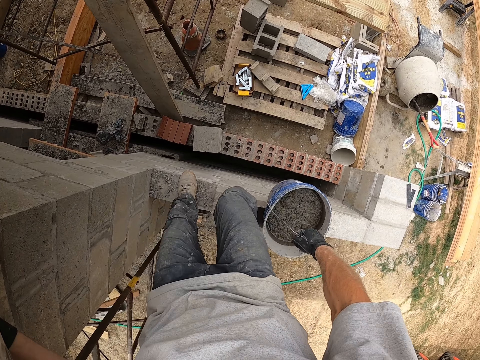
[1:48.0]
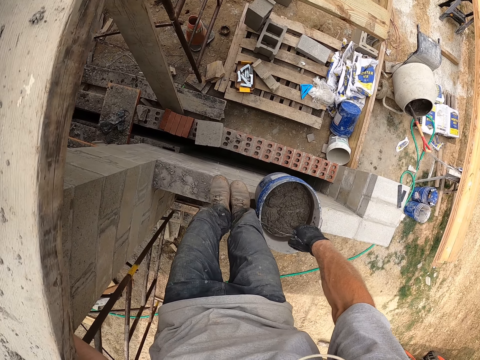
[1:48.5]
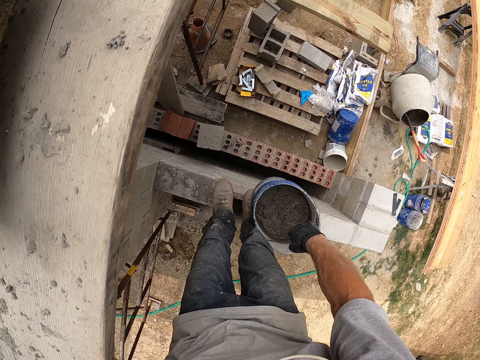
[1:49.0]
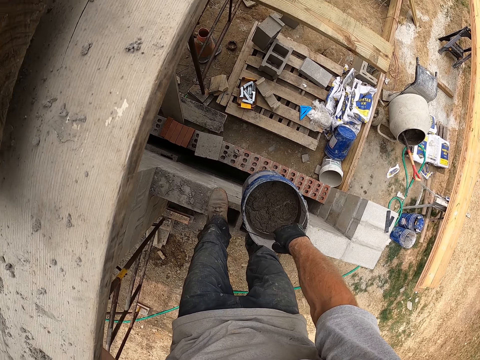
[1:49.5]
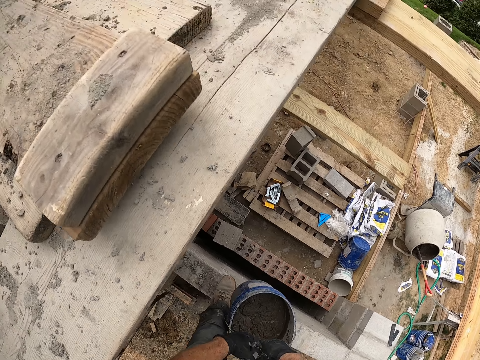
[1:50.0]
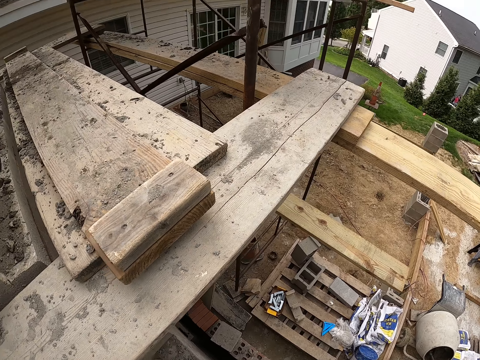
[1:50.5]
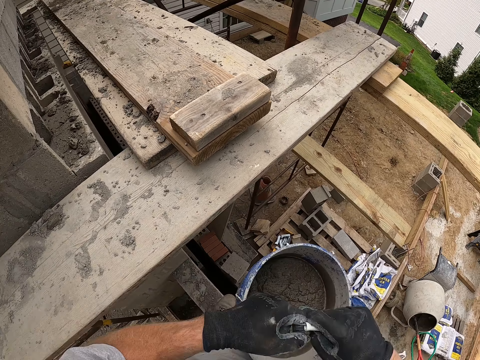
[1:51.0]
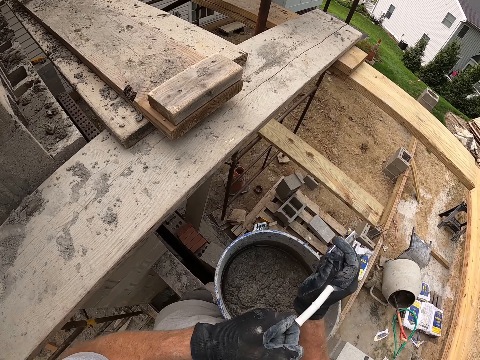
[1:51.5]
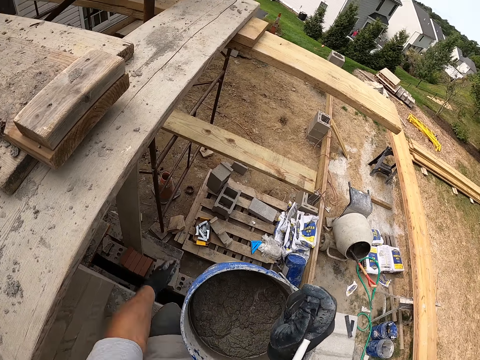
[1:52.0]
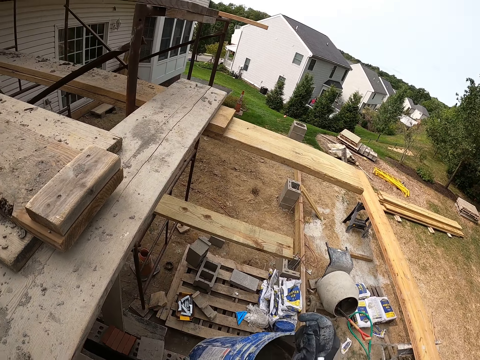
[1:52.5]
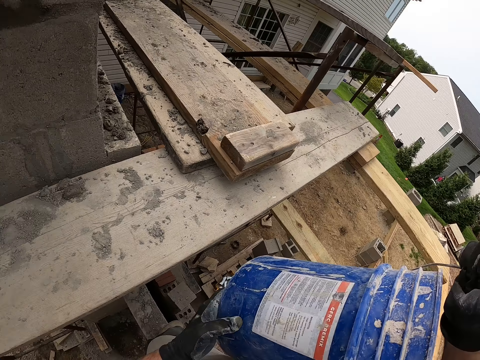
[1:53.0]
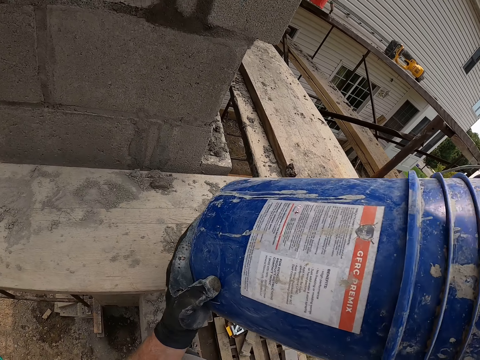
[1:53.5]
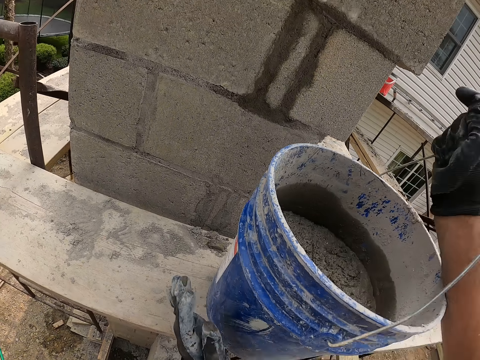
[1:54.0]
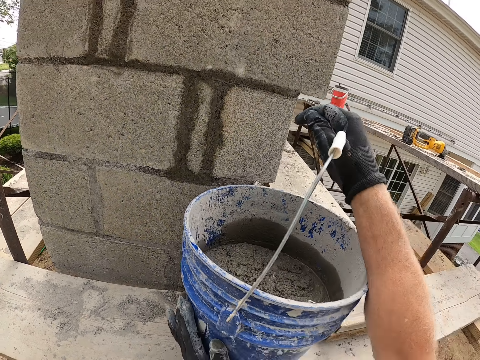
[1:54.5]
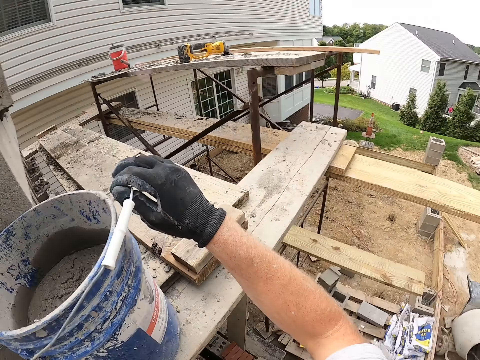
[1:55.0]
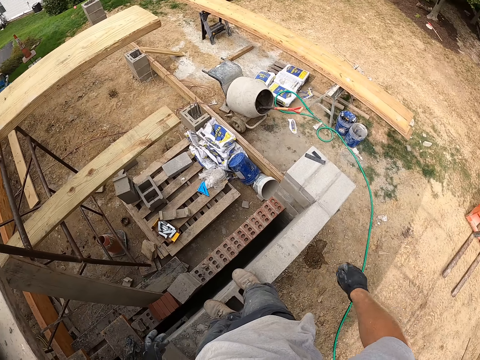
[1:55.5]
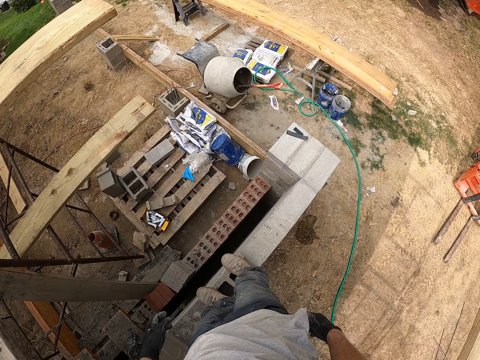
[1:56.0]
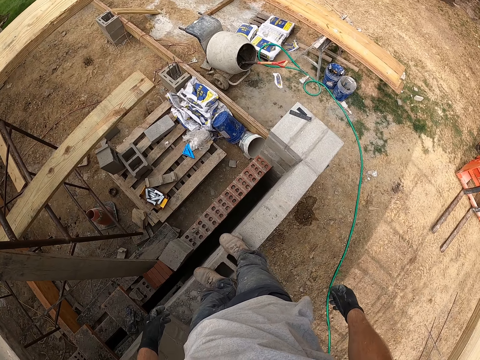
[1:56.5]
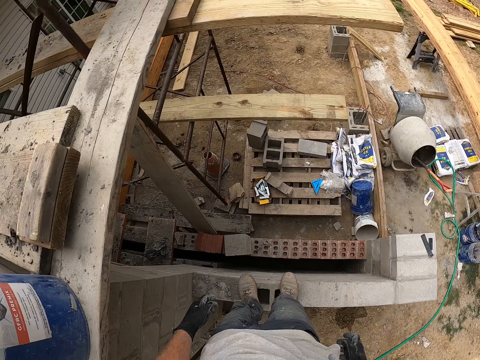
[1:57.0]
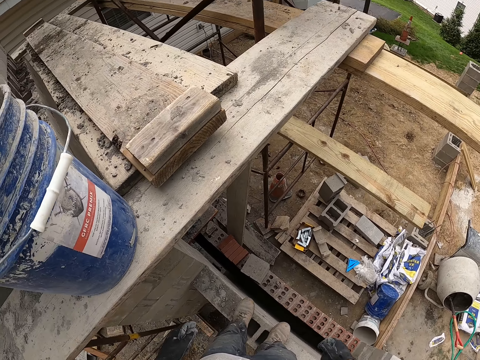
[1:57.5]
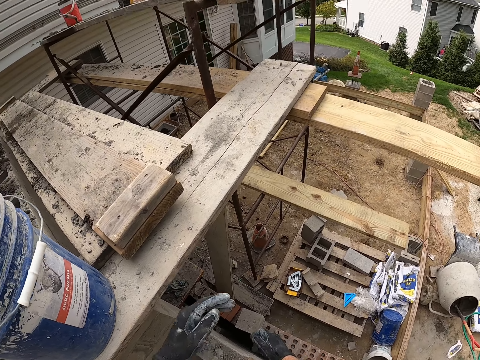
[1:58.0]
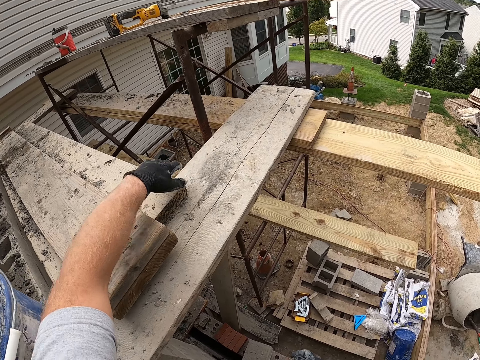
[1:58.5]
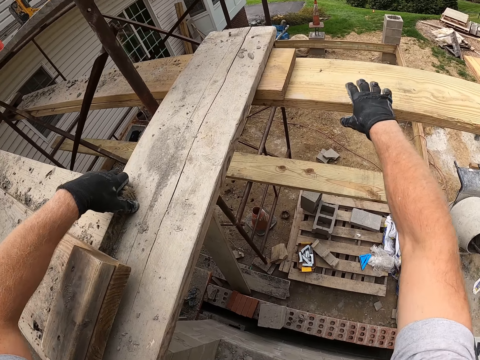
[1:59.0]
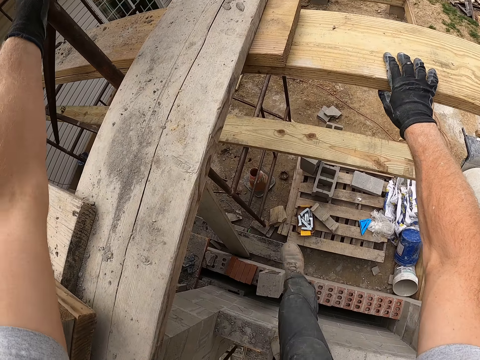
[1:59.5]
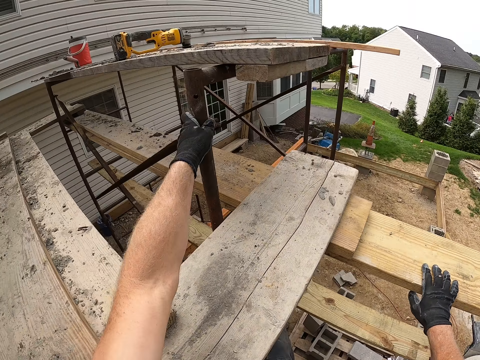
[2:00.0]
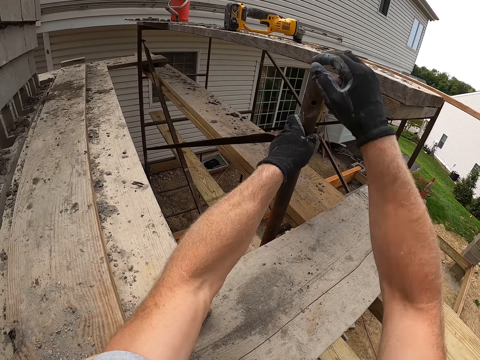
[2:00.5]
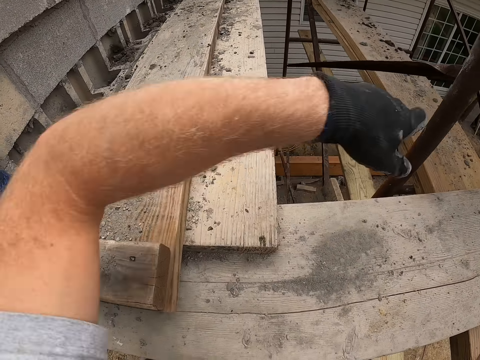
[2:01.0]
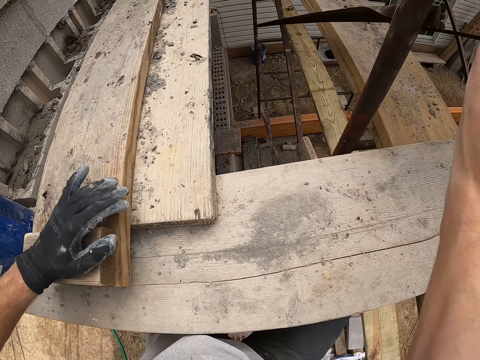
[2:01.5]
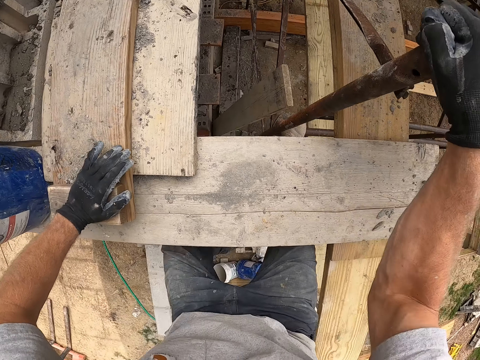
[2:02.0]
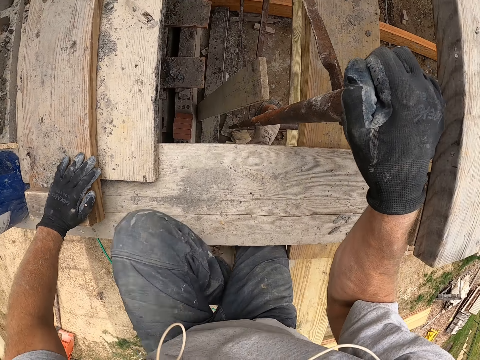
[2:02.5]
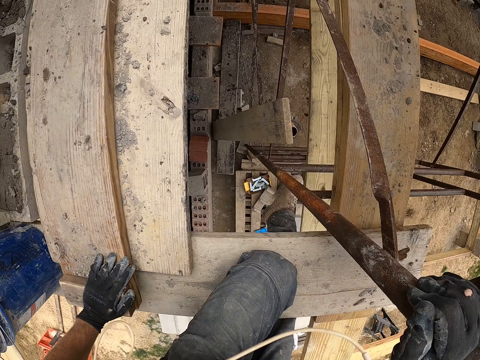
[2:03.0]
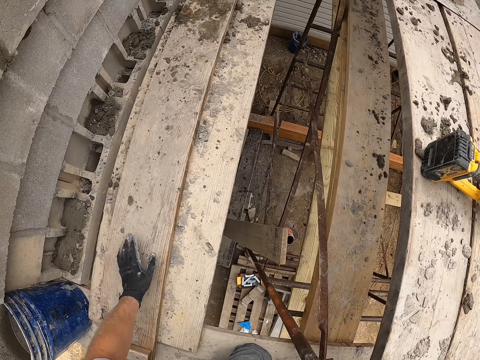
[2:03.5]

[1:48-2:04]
The camera wearer drops the bucket of mortar on a higher plank on the scaffolding platform. They look around. They climb up to the higher plank.

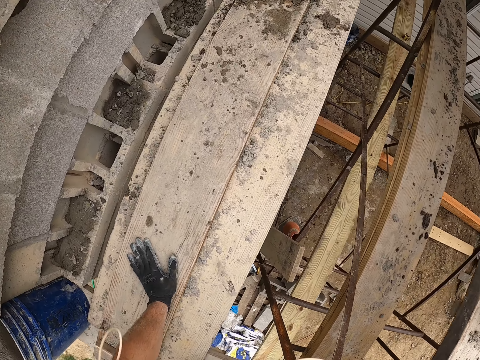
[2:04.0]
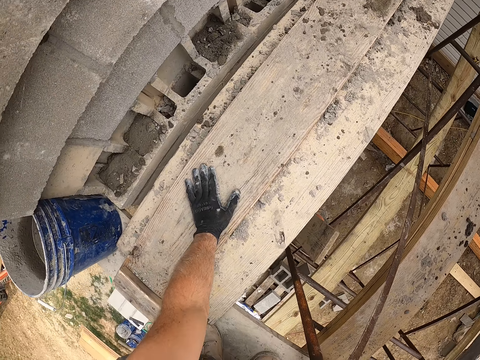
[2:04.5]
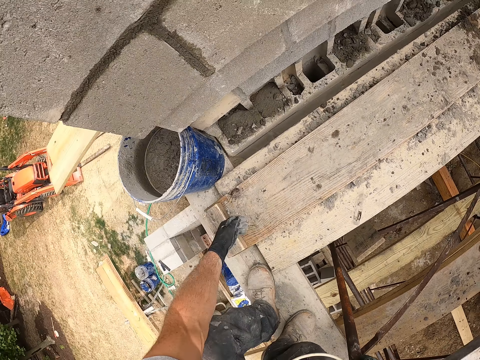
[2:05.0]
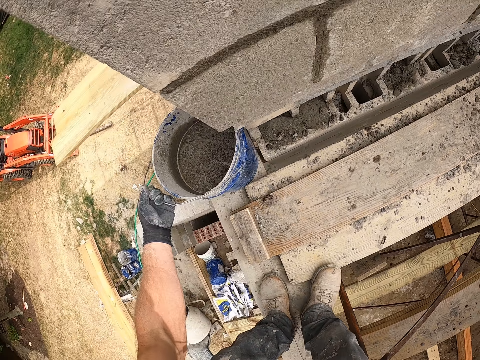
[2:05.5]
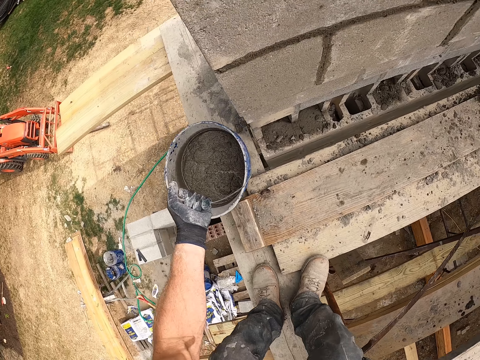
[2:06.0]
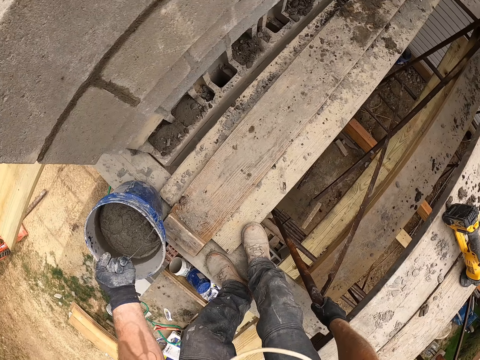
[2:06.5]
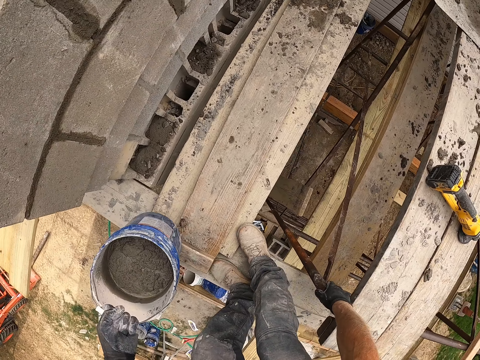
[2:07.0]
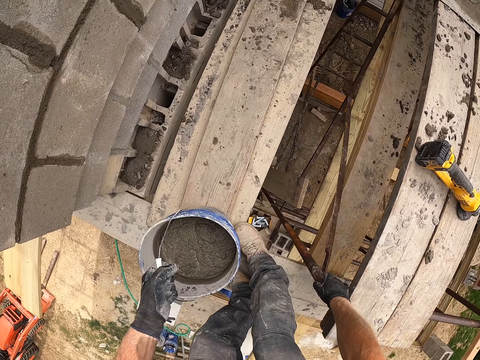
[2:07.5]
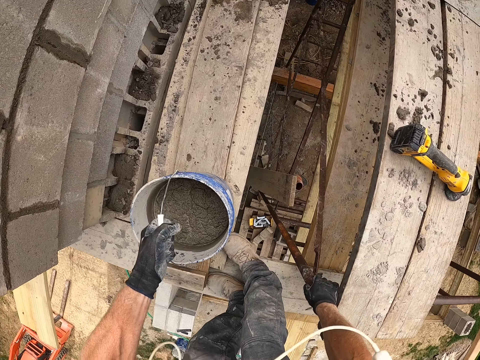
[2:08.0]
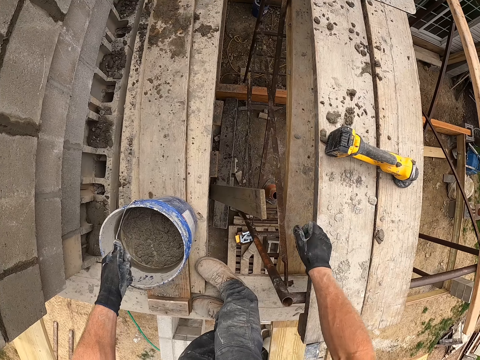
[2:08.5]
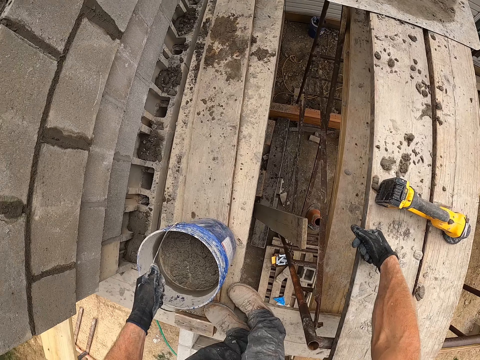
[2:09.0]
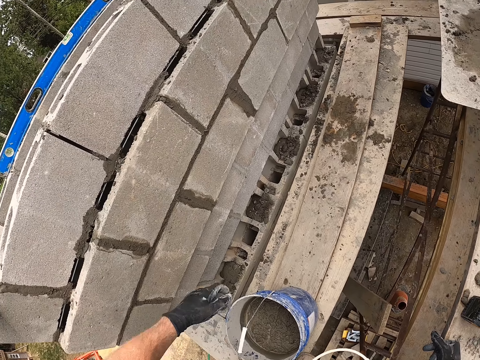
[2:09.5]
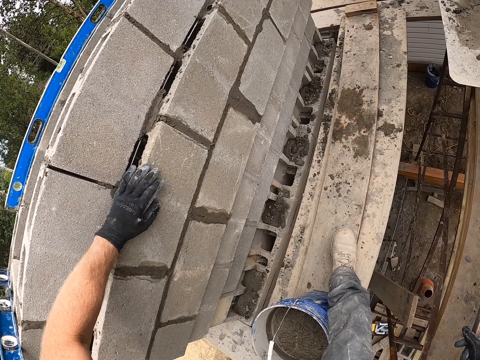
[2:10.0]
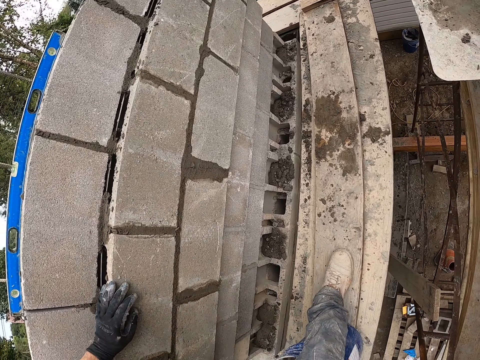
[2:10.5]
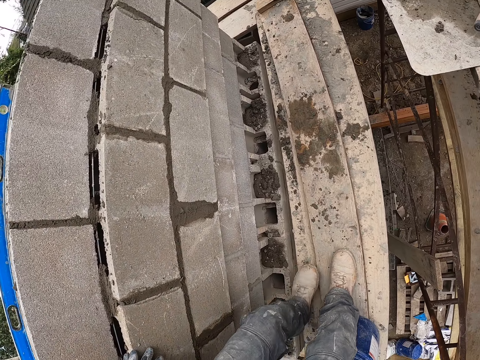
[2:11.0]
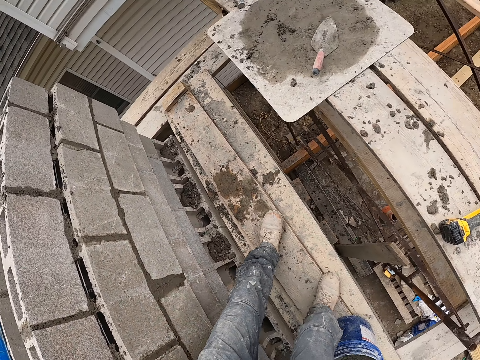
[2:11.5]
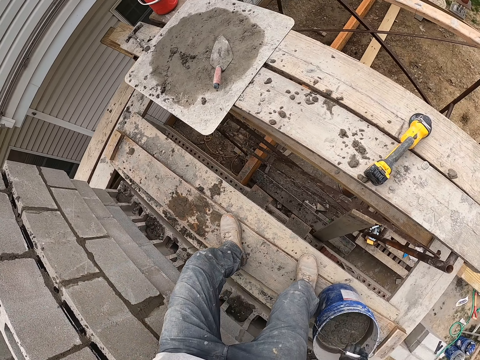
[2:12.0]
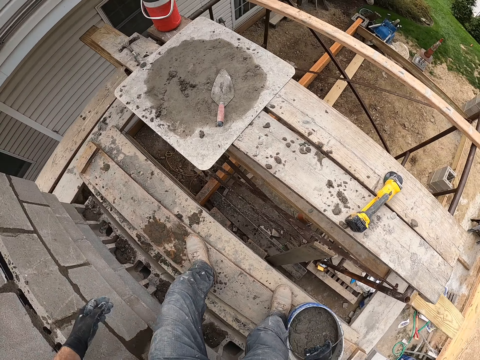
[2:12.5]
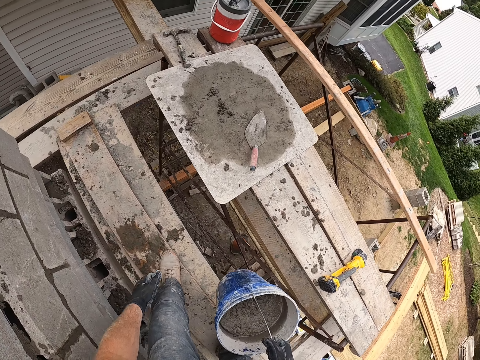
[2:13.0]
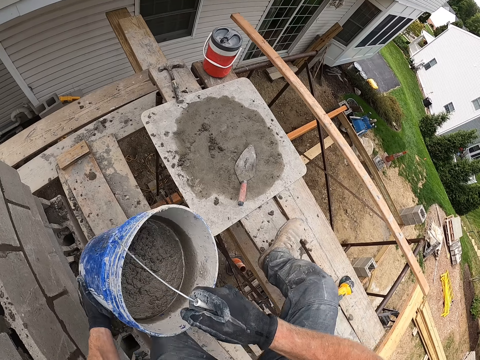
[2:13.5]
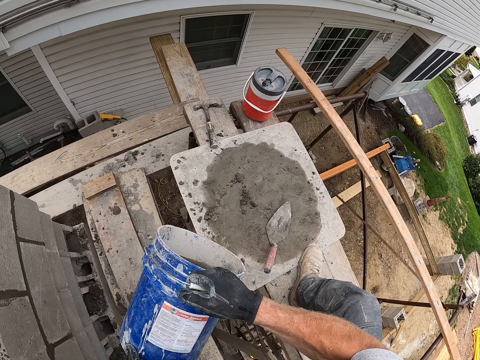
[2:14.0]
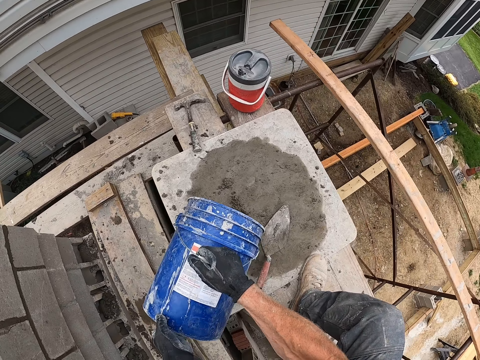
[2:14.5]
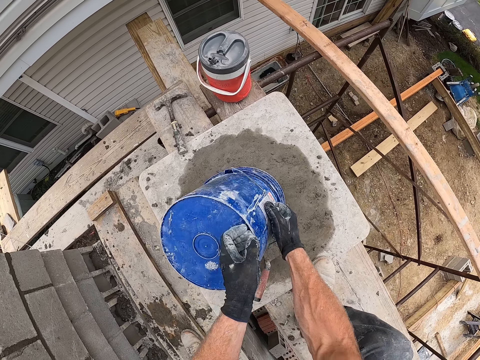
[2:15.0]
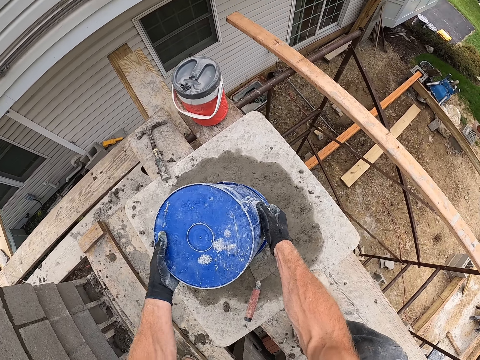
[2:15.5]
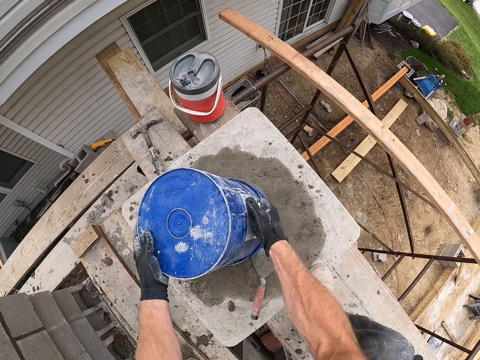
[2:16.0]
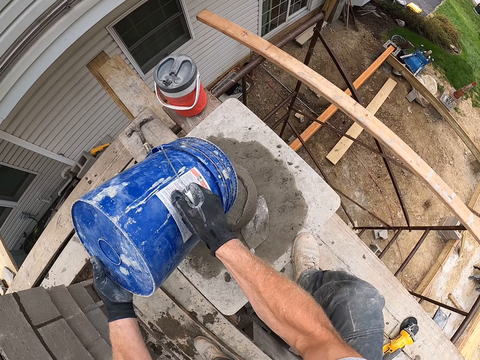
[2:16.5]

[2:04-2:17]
The camera wearer picks up the bucket. He moves the bucket of mortar to a new position, places the bucket on the board, and rests his fist on a plank. He walks on the scaffolding. He leans his palm on a wall of laid blocks. He carries the bucket of mortar. He picks up the bucket. He pours the mortar on the wooden board.
